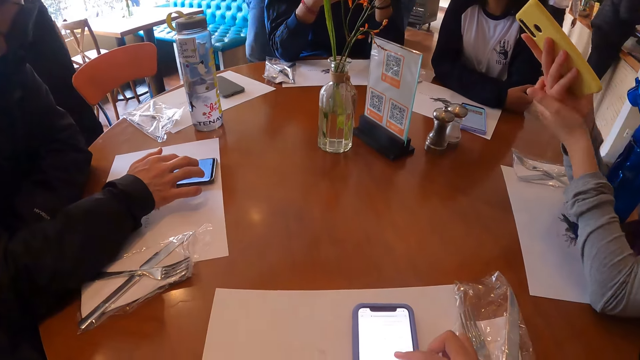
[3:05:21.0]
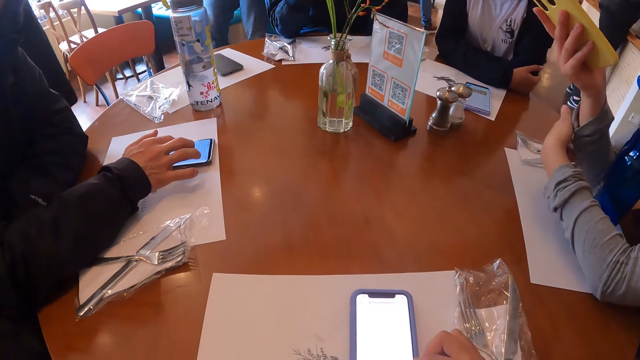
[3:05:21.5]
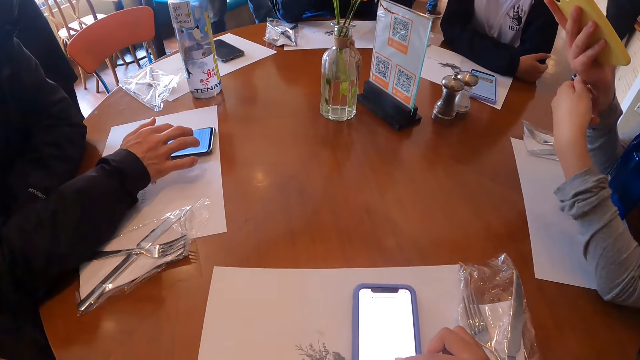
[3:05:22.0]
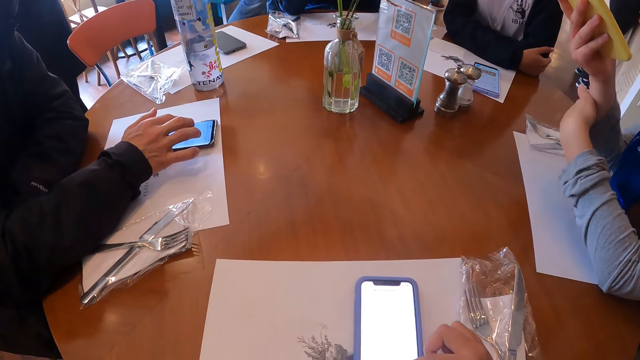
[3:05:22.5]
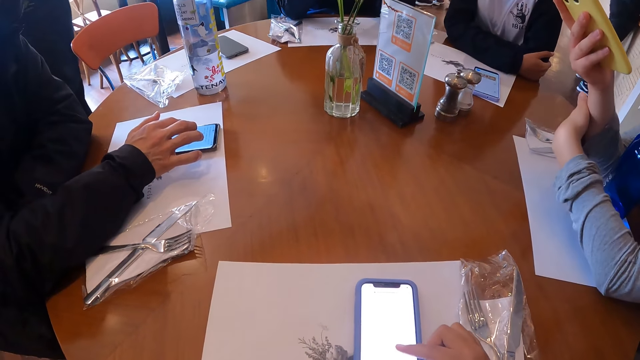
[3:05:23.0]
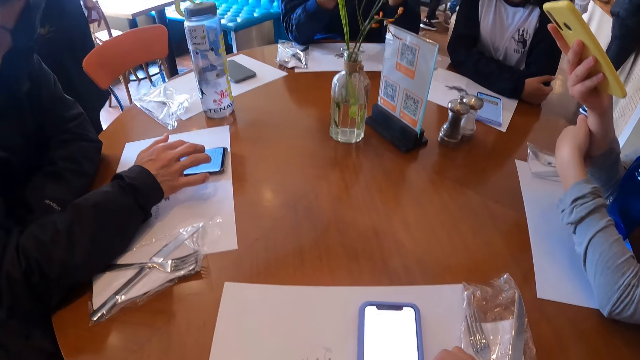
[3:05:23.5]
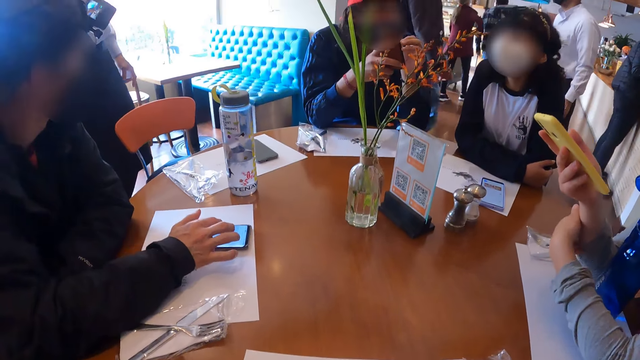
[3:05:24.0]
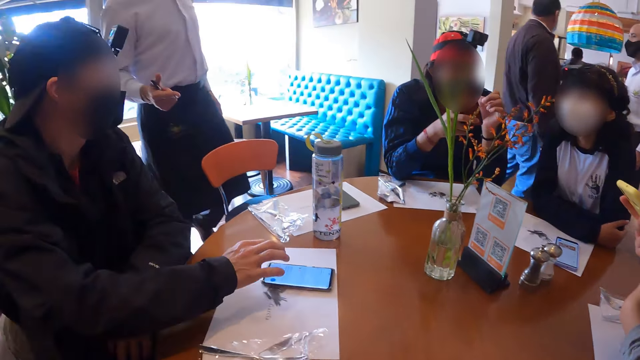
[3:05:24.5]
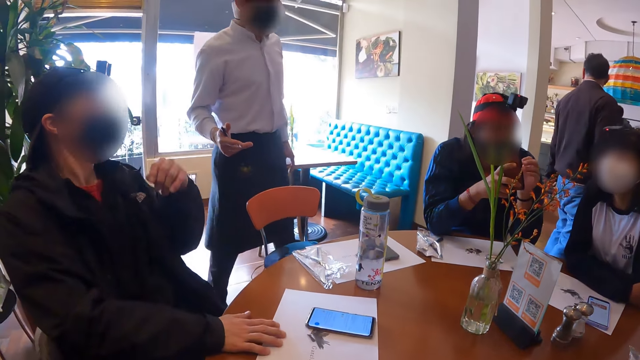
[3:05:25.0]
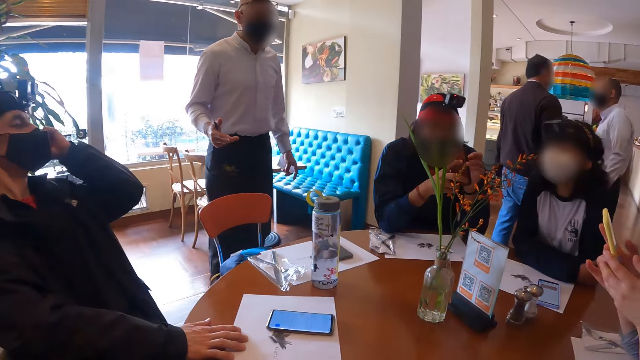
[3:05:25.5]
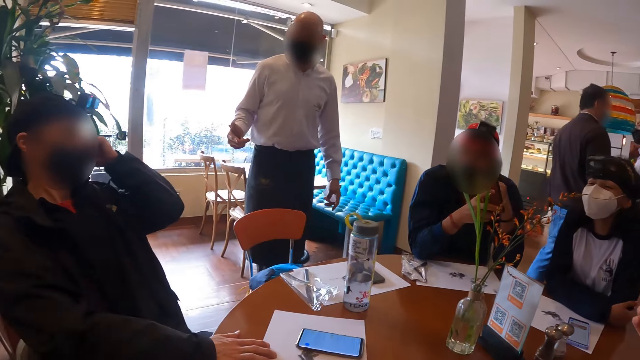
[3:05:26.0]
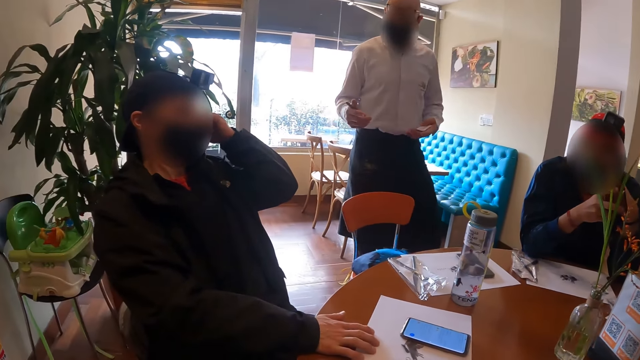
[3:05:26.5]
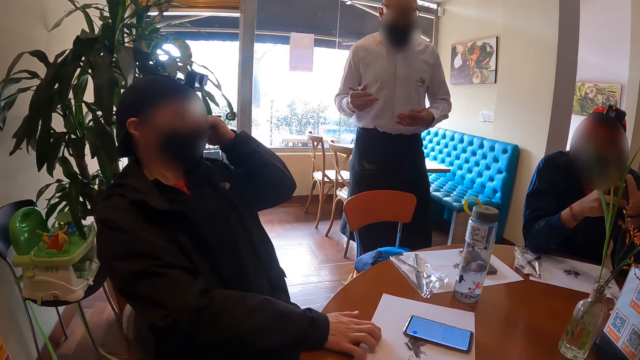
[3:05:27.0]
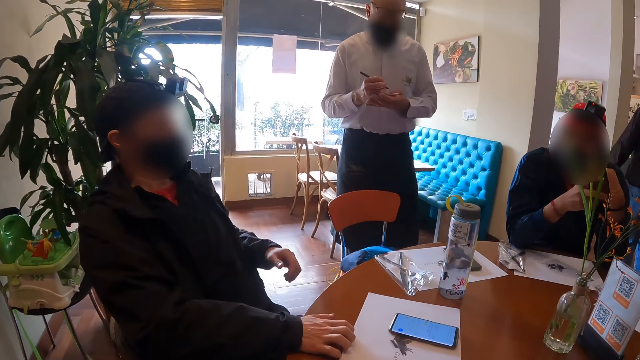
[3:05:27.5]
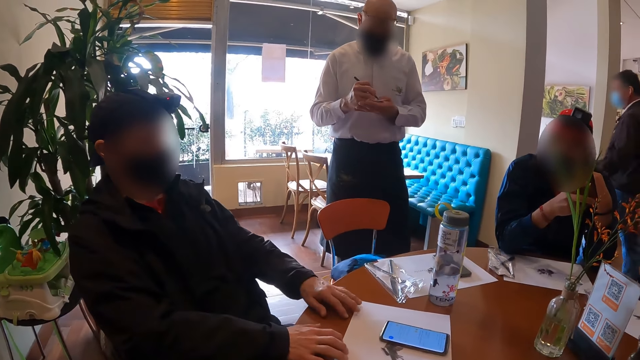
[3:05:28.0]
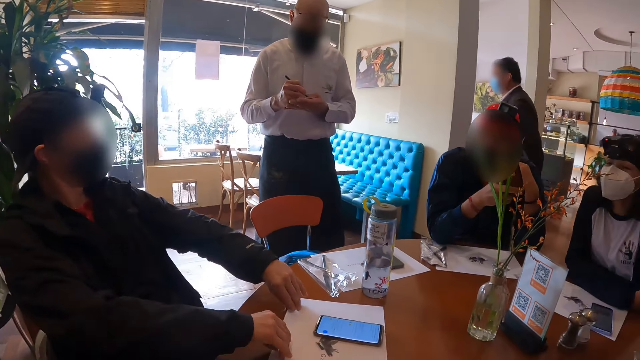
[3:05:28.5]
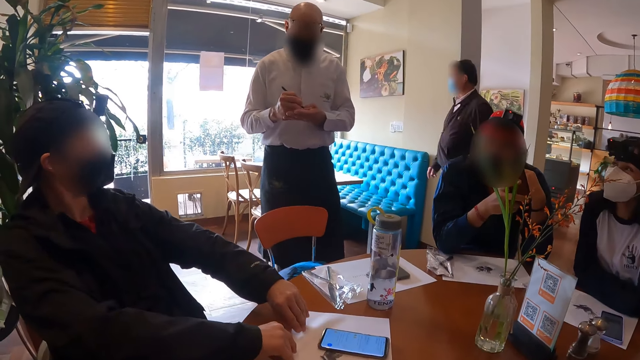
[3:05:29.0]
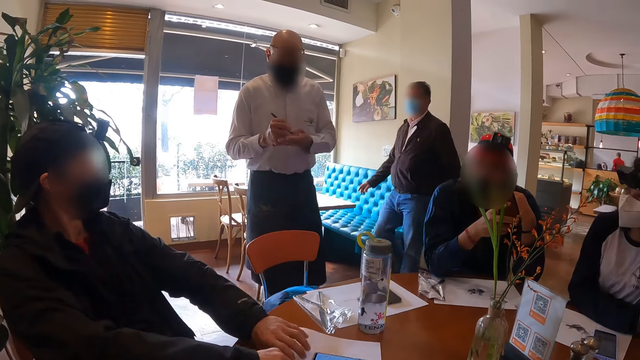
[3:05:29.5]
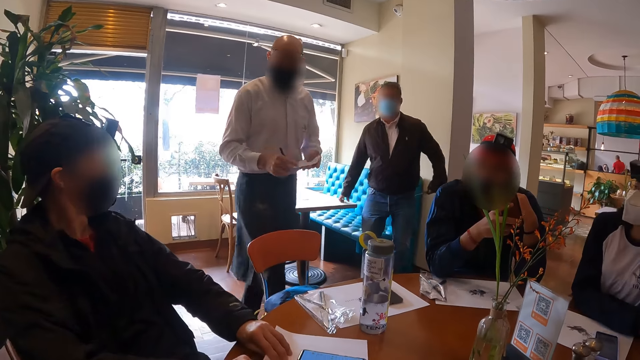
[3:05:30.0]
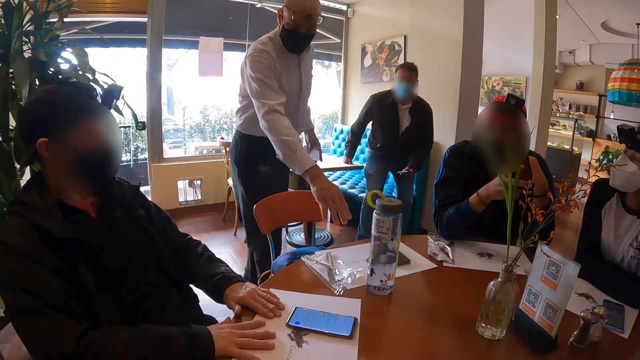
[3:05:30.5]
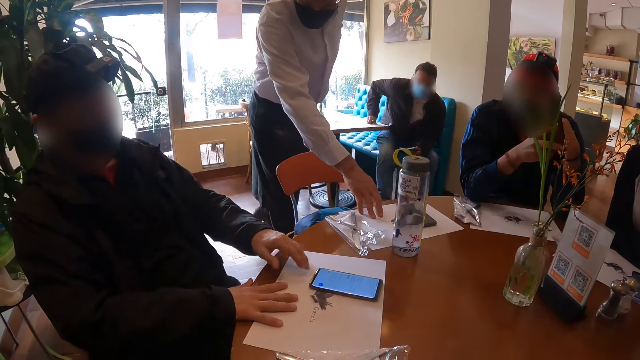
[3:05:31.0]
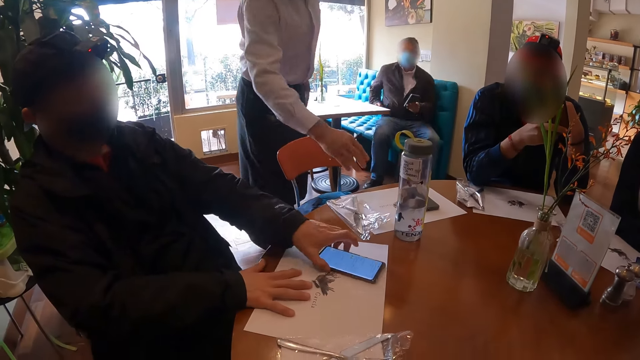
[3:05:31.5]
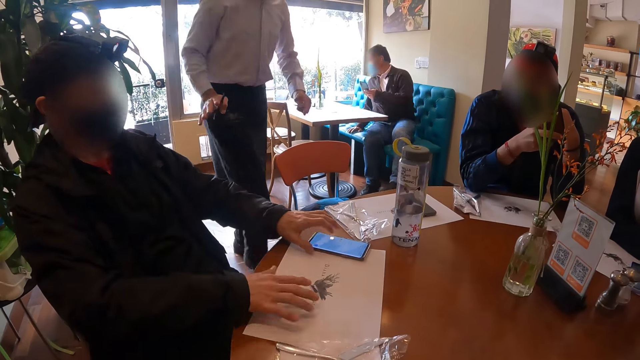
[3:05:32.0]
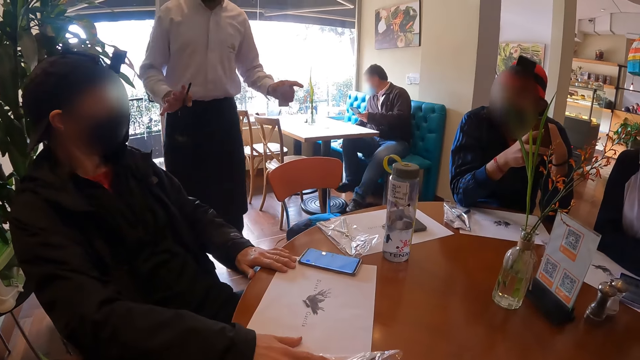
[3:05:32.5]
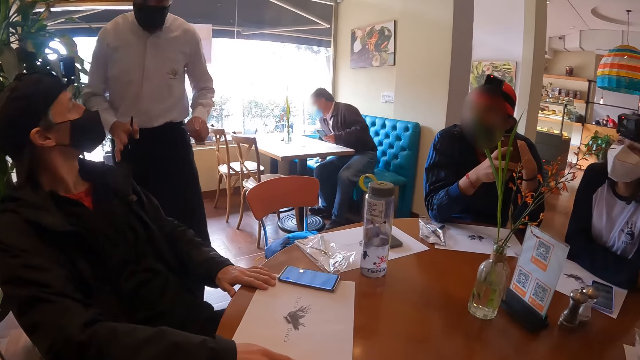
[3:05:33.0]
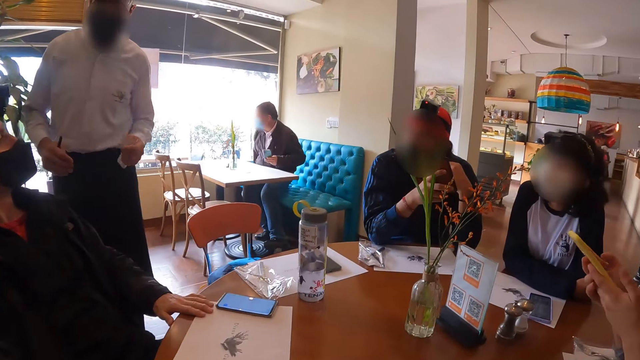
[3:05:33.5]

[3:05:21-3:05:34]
A woman scratches her right hand with her left hand. The camera wearer dials her phone. A man removes his left arm from the table. The man touches his face with his left hand. The woman places her left hand on the phone in her right hand. The man puts his left hand on his ears. A waiter gestures using his hands. The waiter writes on a paper in his left hand with a pen in his right hand. The man moves a table cloth on the table with his hands. The man puts his hands on the table and pulls the paper on the table. The waiter places his right hand on the table. The man moves the phone on the table with his left hand. The waiter gesticulates with his hands.

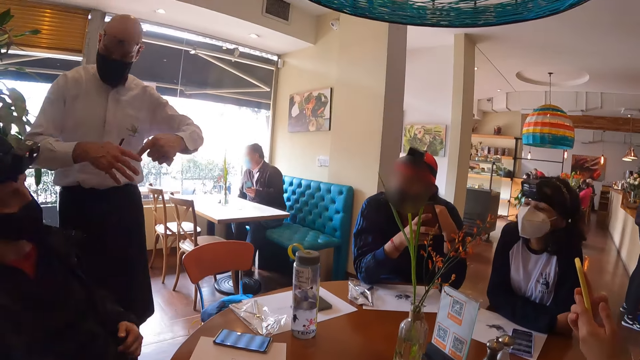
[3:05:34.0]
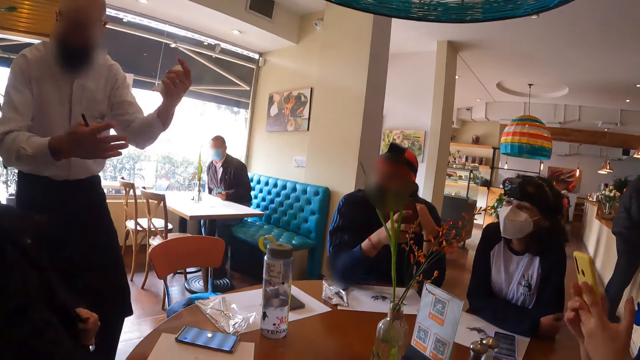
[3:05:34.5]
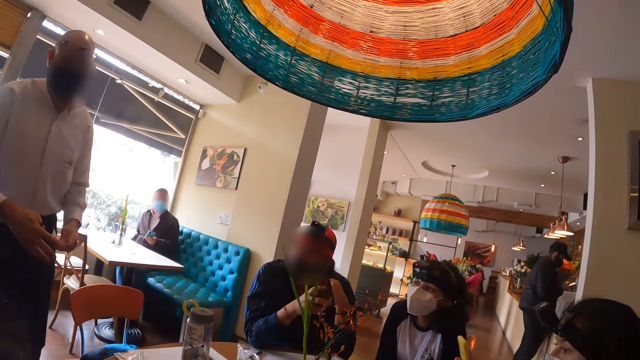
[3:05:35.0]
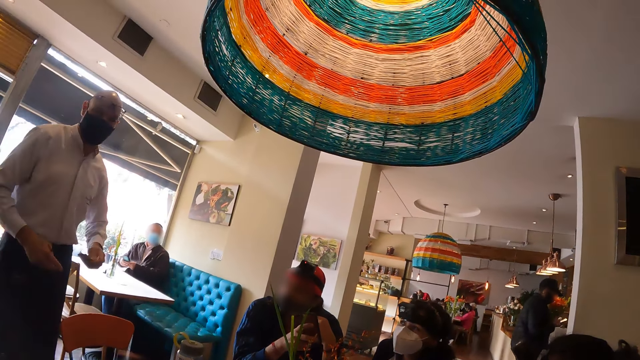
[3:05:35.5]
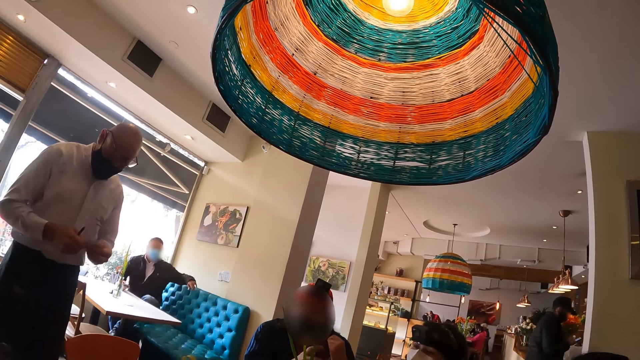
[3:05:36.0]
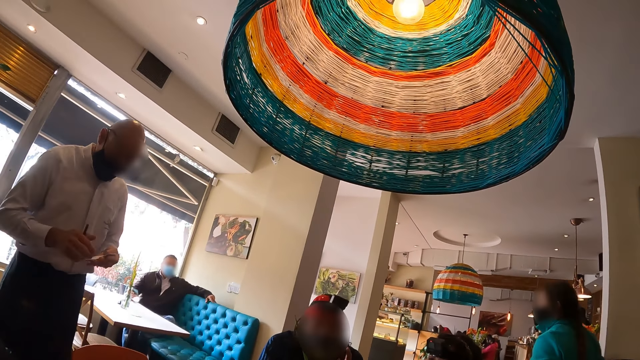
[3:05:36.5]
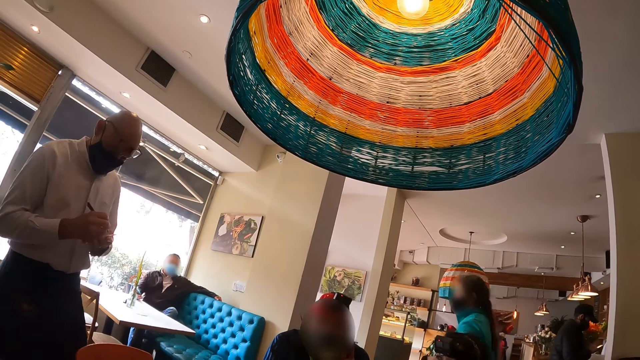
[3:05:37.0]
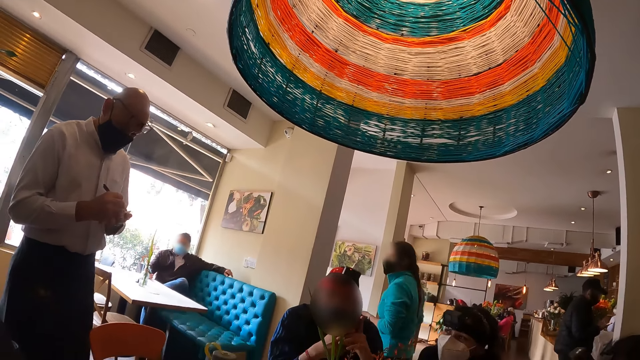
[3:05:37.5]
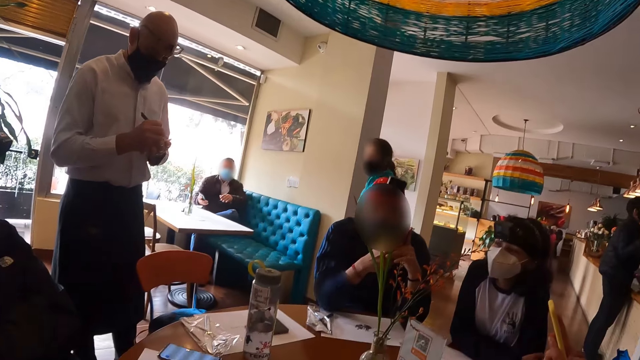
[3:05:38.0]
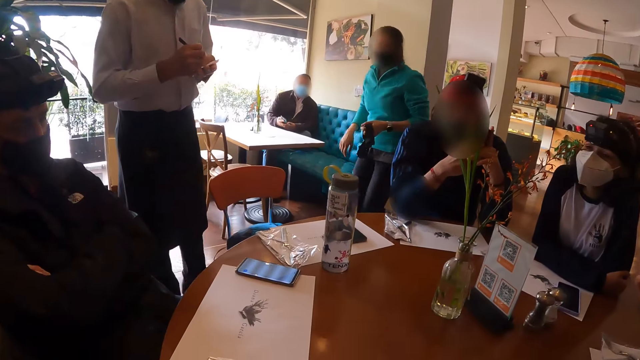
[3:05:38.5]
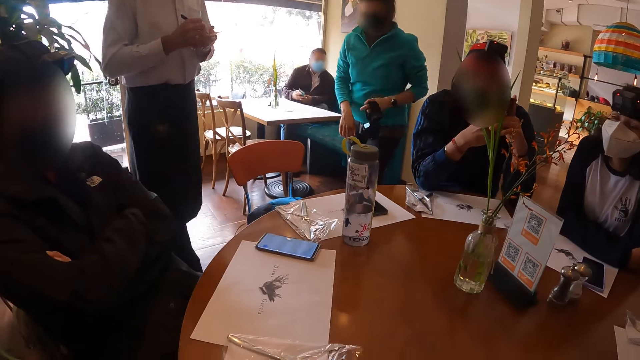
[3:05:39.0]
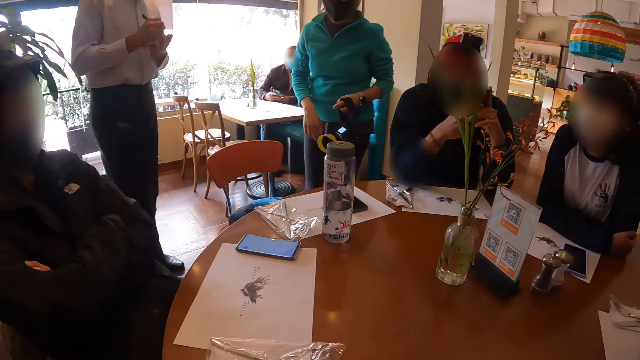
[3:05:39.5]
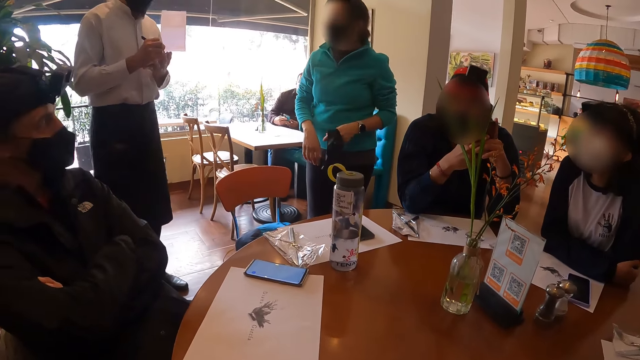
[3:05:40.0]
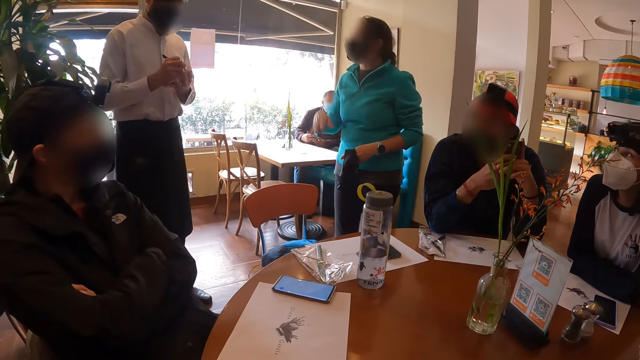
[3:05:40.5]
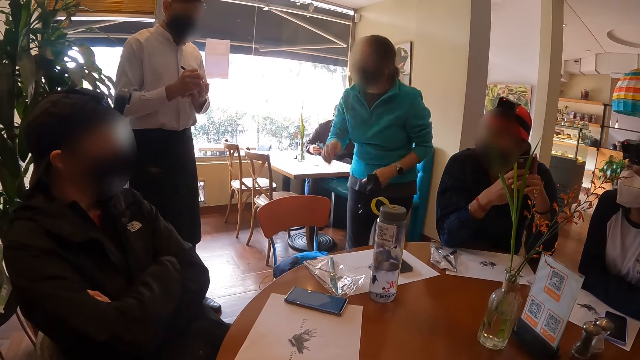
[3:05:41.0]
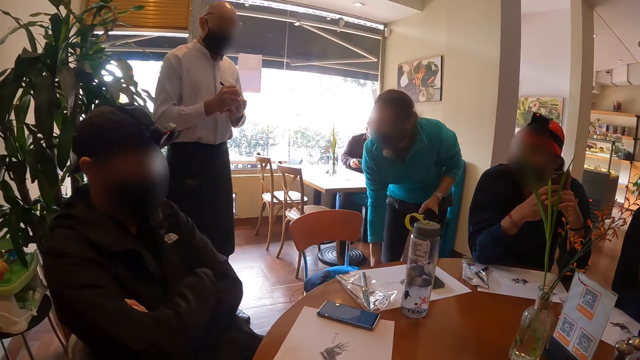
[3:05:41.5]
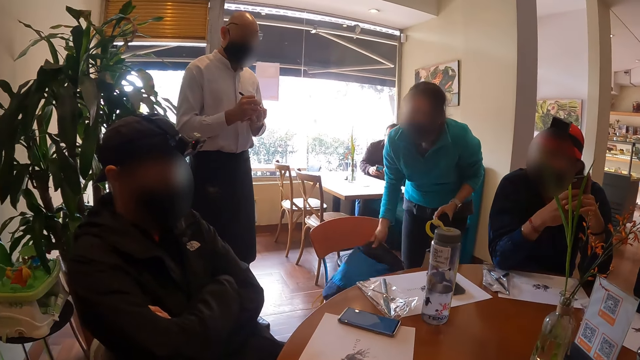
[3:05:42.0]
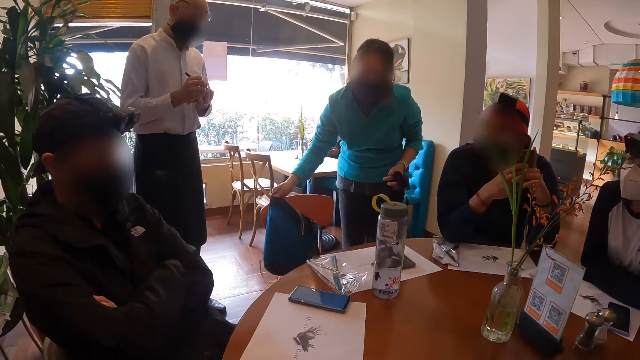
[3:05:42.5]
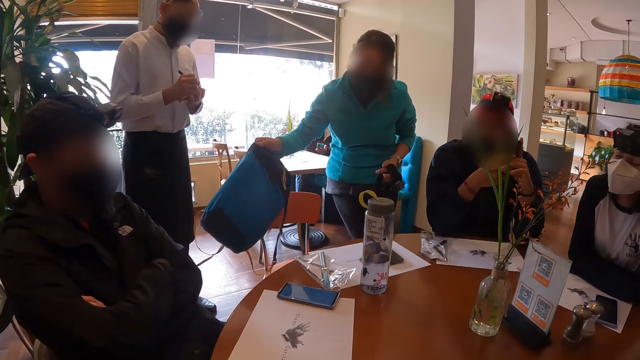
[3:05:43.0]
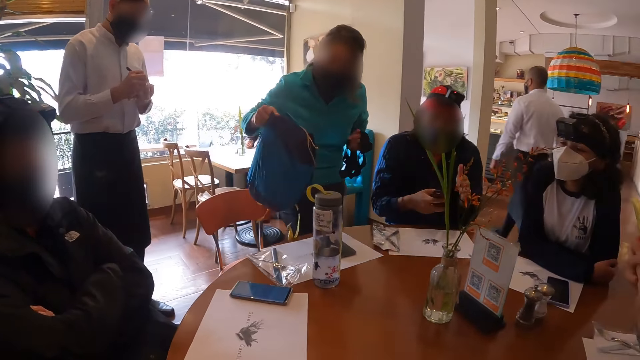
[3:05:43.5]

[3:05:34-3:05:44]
A man adjusts a jacket with his hands. The camera wearer looks around at a waiter. The waiter writes on the paper in his left hand with the pen in his right hand. A woman approaches the group of people sitting round the table. The woman interacts with the waiter. The woman greets the waiter. The woman picks up the bag from the chair with her right hand.
